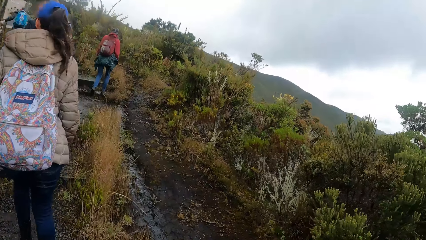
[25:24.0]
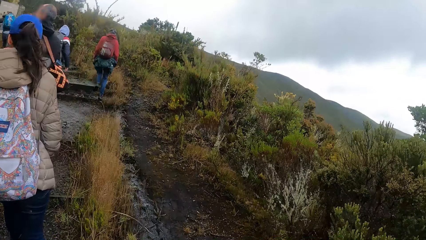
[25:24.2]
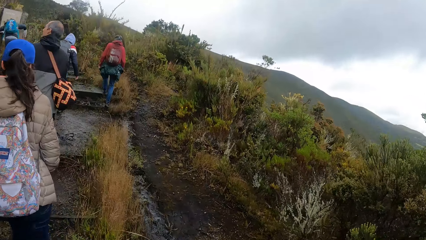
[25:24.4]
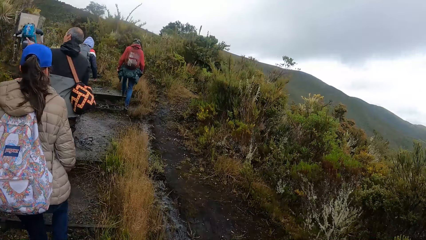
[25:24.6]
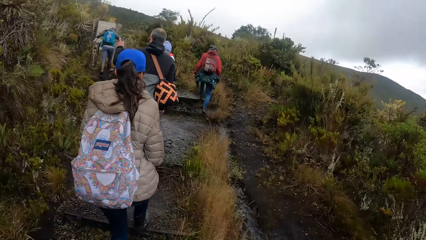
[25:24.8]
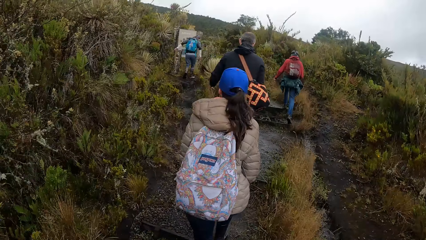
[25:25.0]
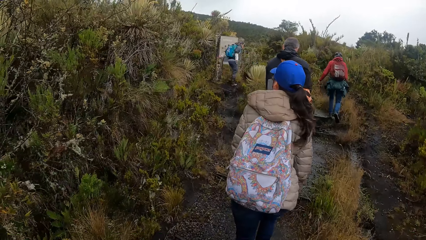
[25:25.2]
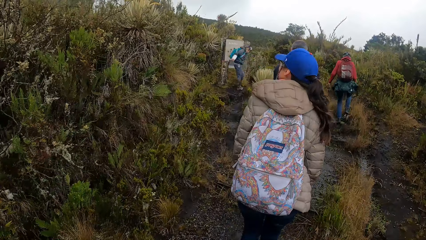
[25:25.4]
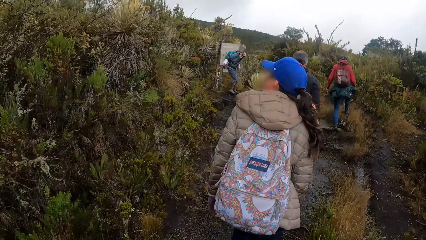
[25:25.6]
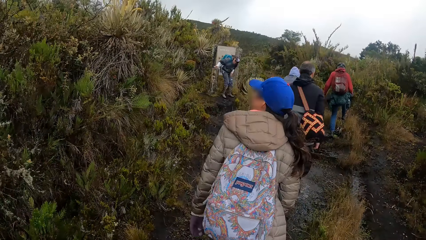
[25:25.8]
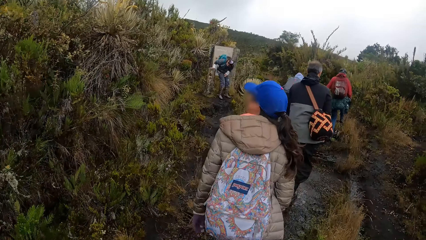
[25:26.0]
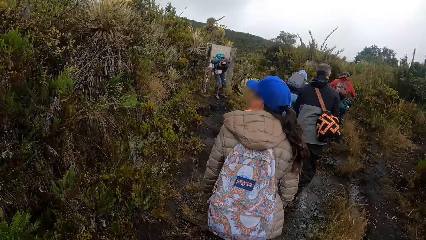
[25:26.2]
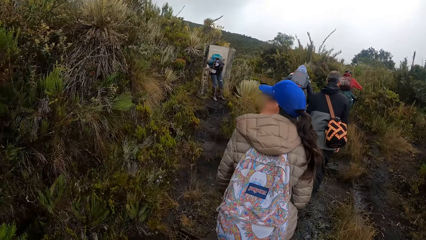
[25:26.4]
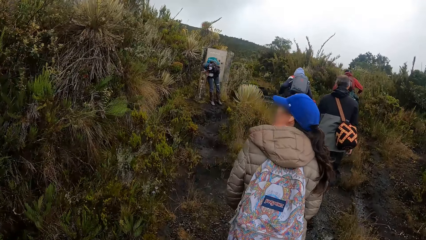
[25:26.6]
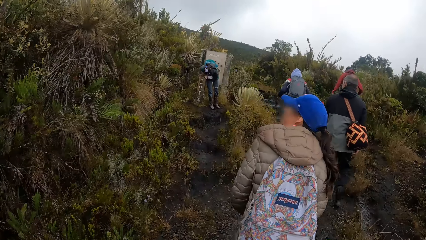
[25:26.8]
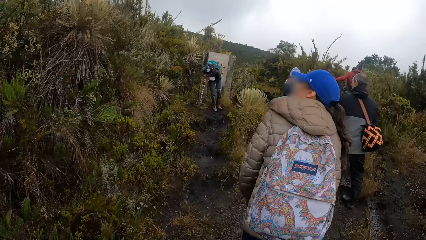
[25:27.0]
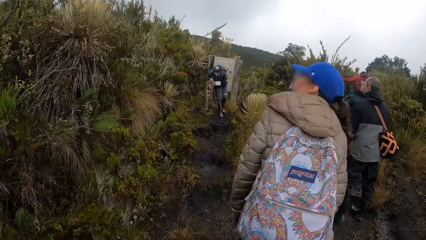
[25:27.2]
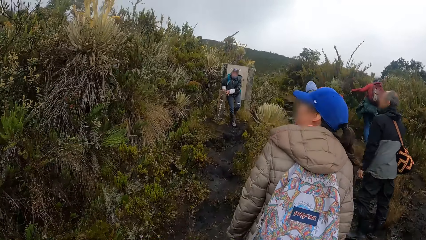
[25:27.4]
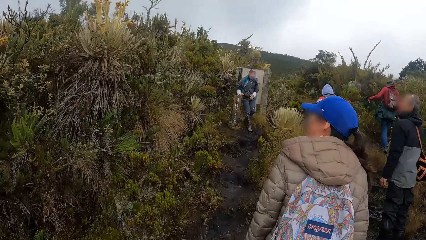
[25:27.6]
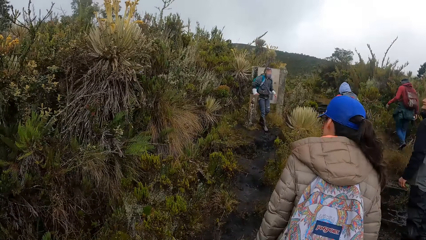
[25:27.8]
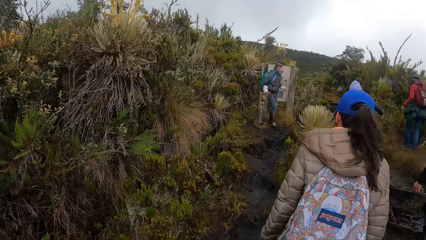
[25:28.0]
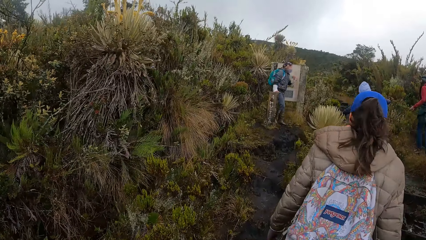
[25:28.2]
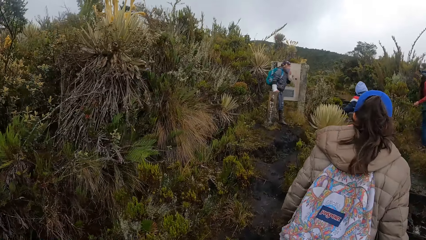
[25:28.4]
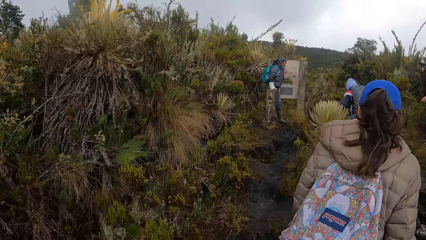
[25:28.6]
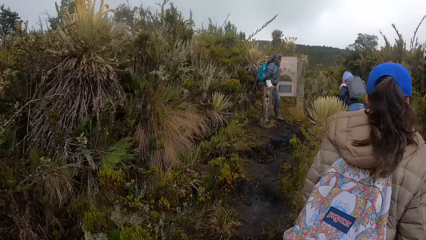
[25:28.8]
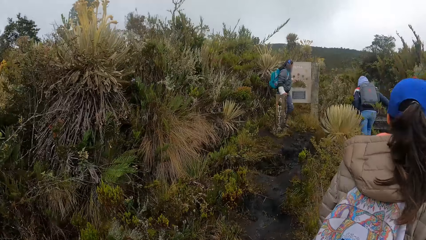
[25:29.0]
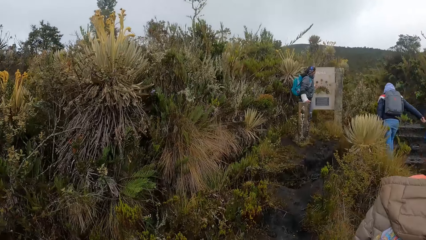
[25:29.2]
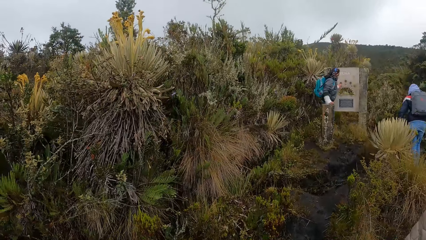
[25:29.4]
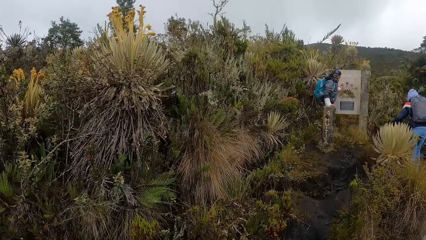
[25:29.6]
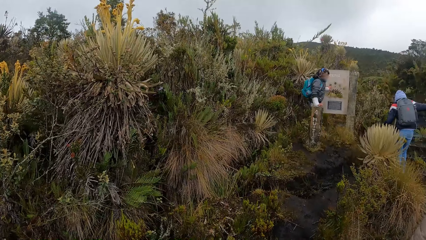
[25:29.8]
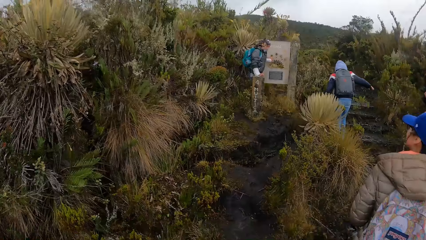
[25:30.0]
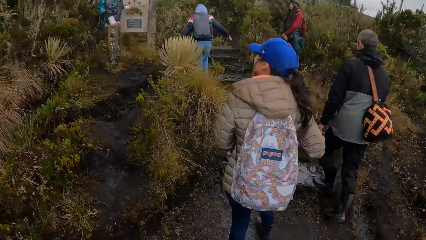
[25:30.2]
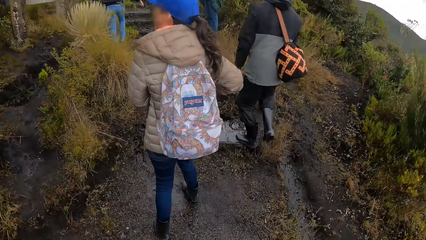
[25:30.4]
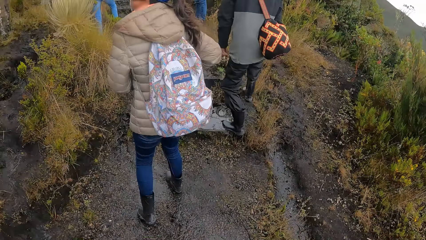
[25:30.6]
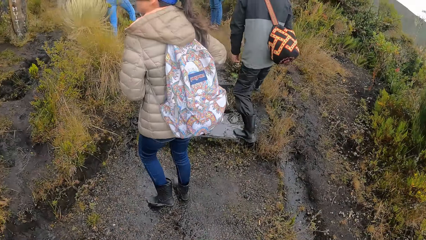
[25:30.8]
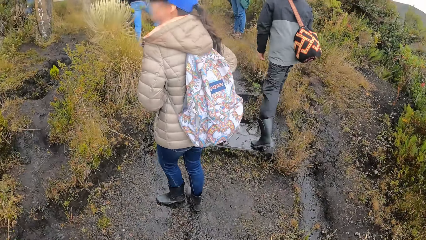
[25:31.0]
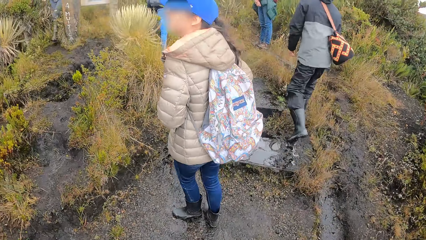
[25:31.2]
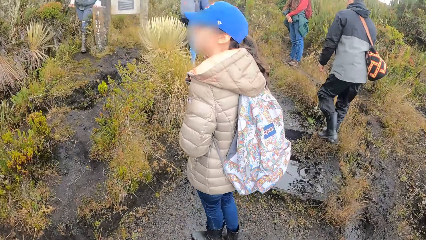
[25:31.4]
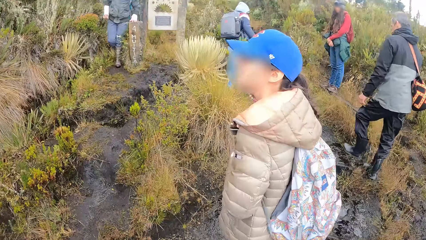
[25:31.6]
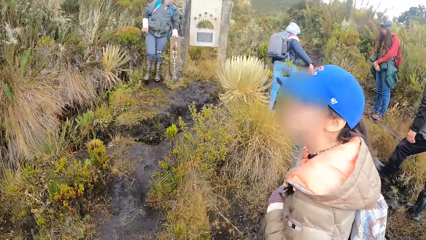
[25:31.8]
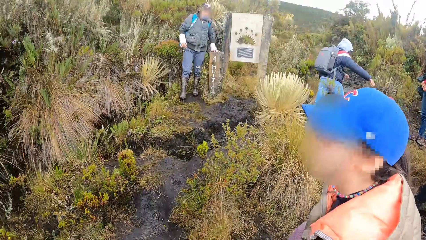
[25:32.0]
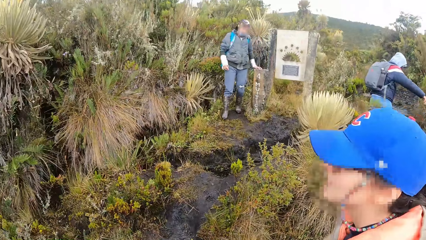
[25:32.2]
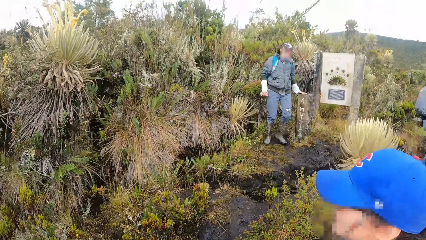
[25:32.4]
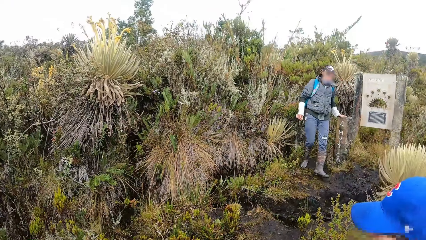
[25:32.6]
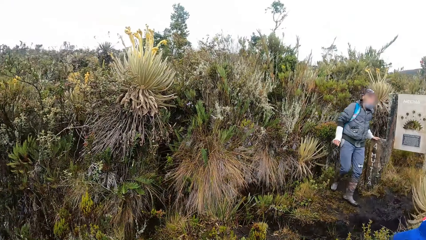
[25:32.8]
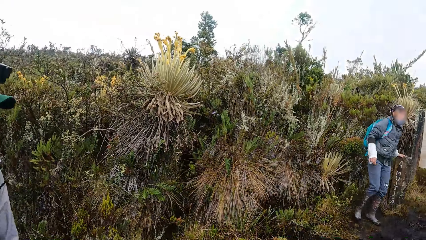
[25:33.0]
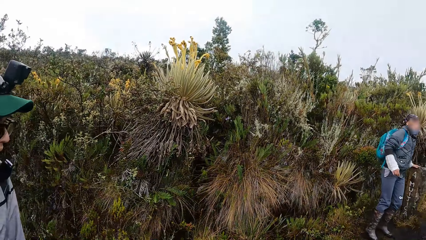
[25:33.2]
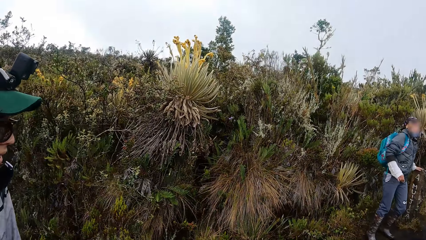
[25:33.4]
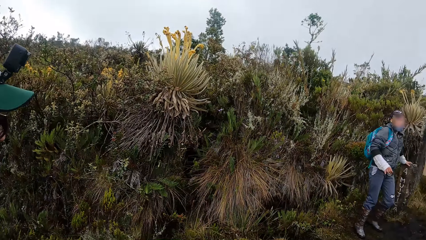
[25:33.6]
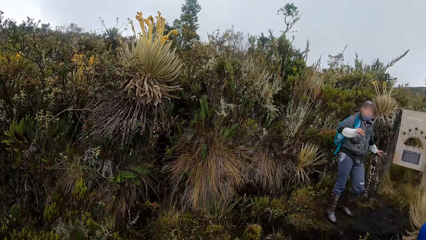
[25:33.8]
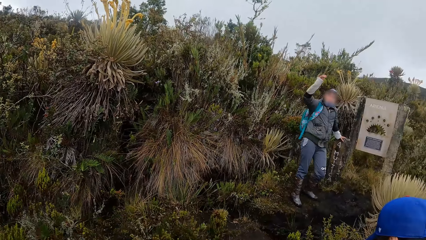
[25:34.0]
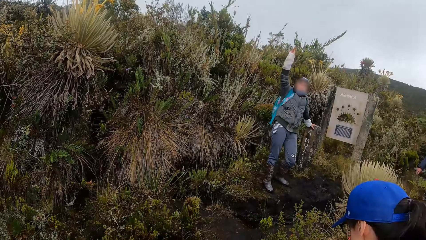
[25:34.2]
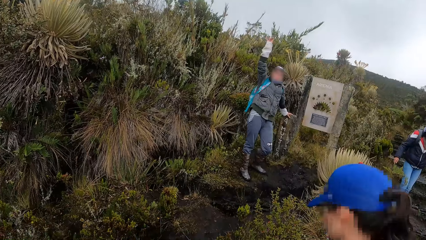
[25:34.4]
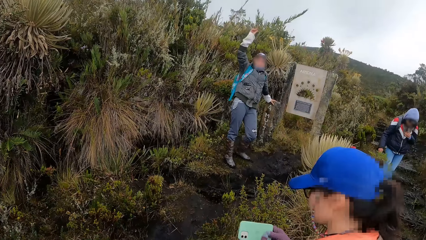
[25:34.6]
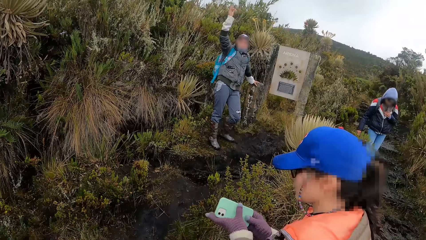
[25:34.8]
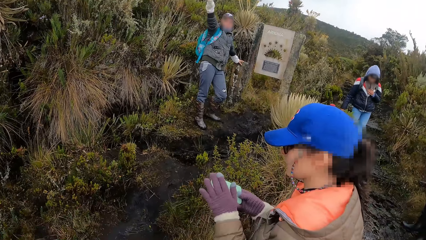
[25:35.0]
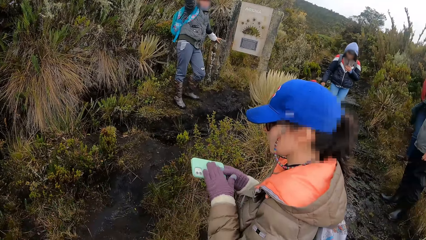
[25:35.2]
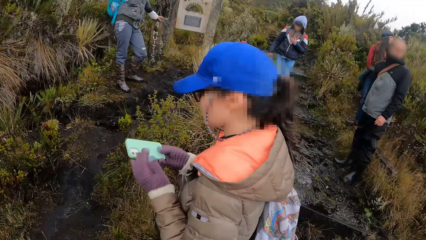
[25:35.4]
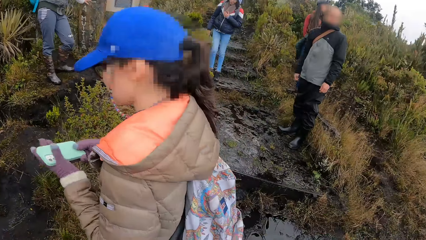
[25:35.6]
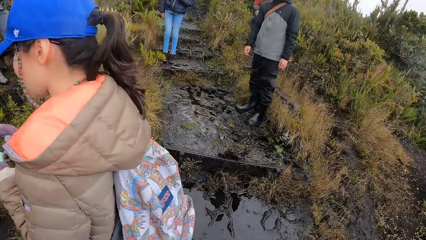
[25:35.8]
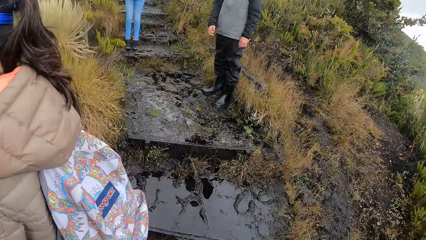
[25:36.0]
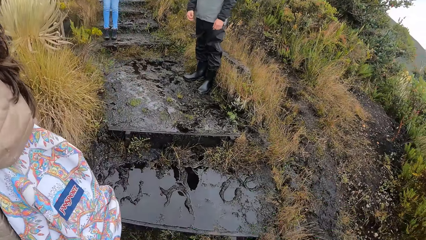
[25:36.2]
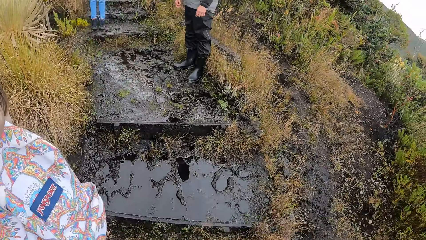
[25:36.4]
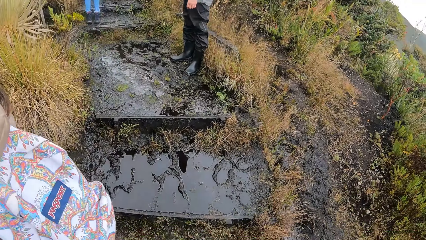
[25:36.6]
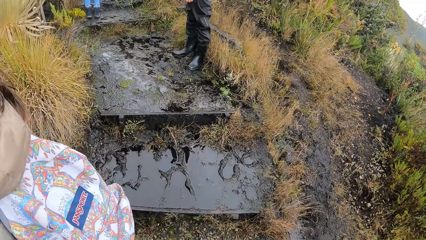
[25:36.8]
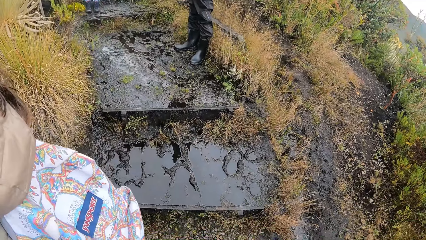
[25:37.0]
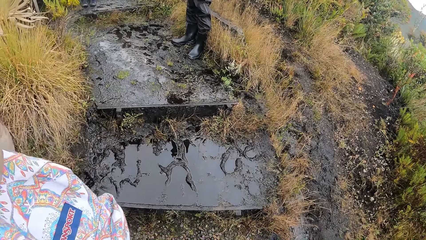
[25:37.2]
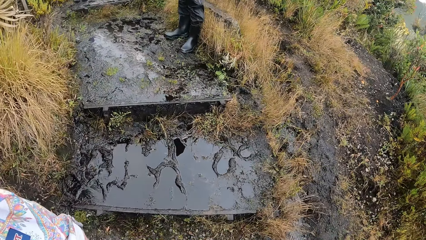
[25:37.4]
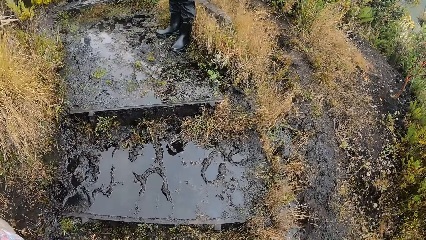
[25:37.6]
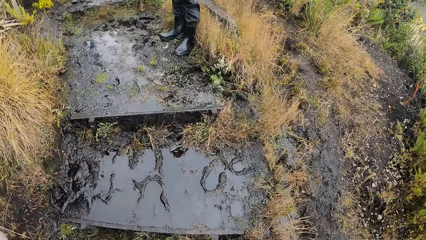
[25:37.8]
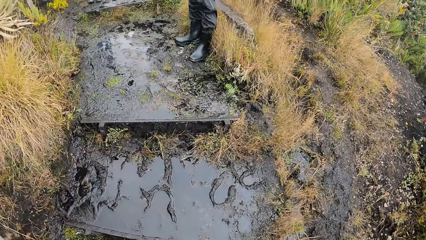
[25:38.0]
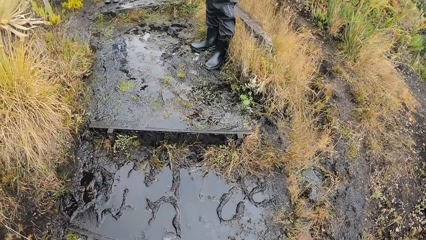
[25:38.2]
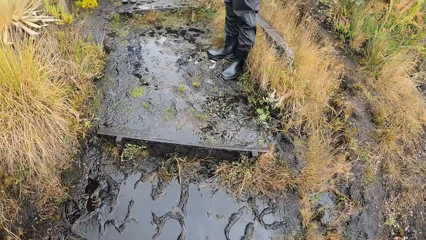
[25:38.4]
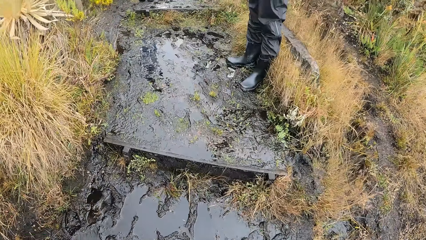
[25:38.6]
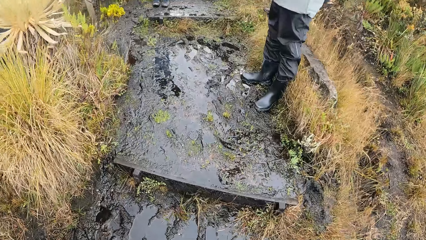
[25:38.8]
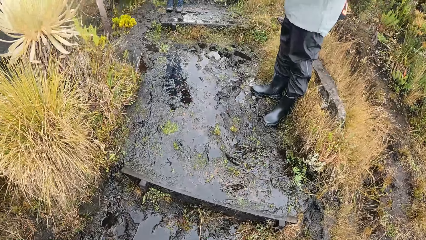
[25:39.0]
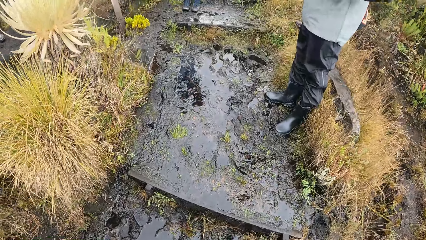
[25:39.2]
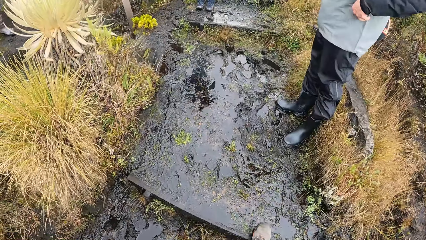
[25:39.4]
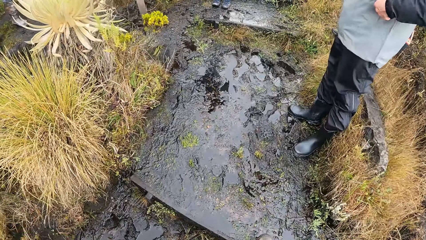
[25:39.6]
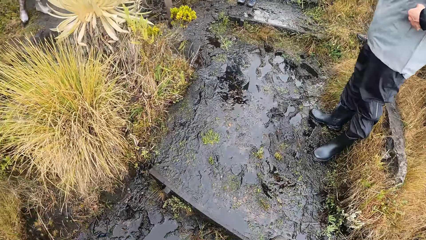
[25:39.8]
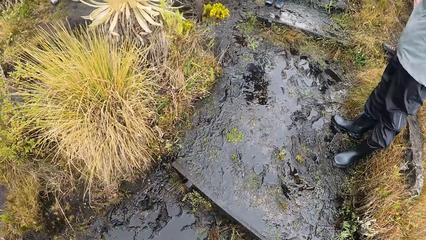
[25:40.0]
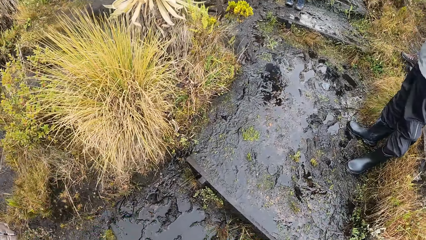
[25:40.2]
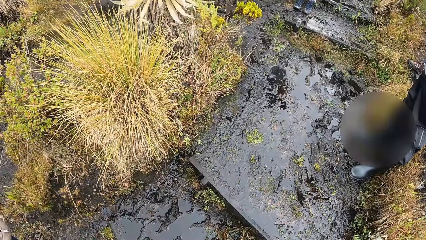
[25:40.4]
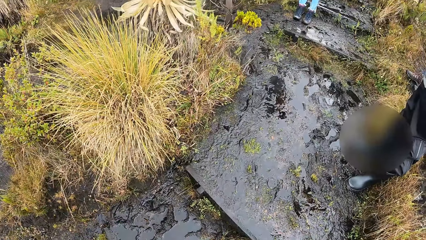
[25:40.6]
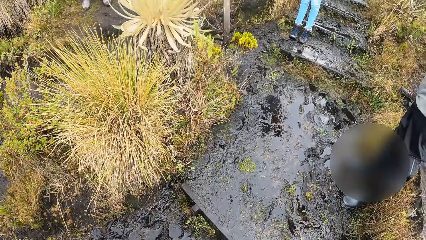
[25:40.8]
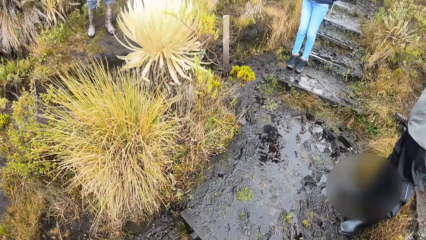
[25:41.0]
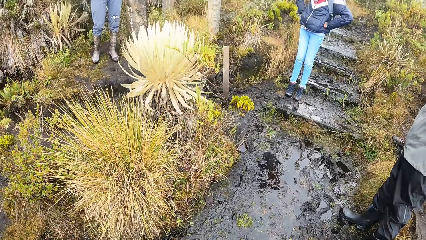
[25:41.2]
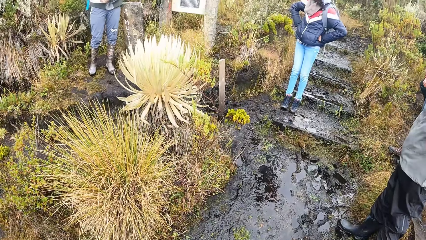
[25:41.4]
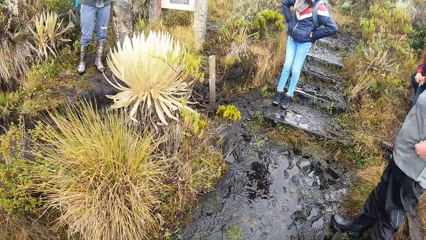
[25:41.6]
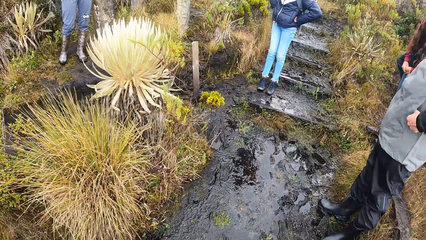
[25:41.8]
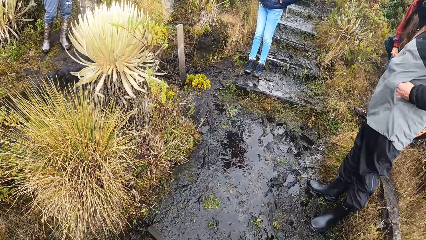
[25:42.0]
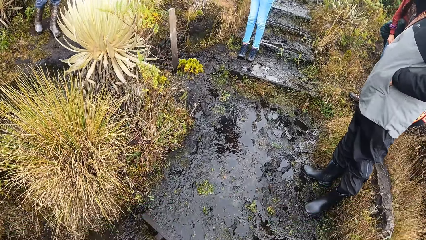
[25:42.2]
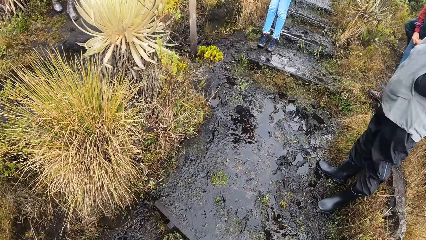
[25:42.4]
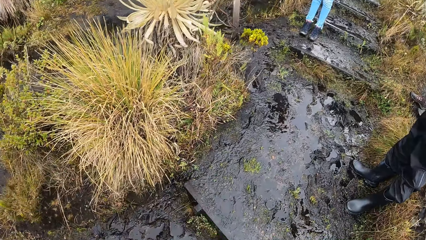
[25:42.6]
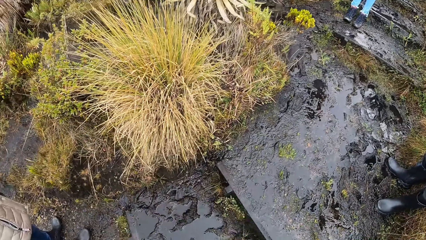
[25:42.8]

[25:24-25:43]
A woman touches a guild brick with her hands. She touches her face with her left hand. The camera wearer looks around the plantations. The woman interacts with the camera wearer and the group of people by the mountains. Another woman lifts up her hand. A third woman wipes her phone with her gloved hand.
